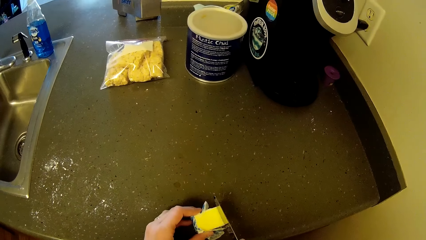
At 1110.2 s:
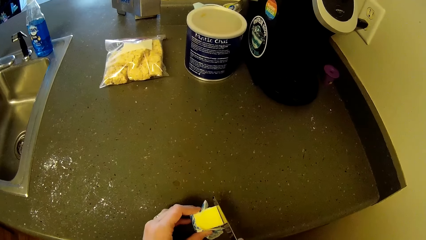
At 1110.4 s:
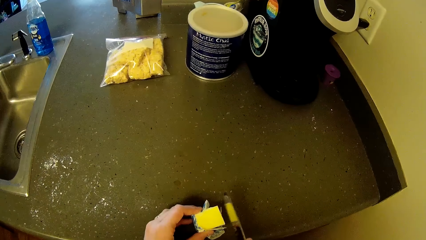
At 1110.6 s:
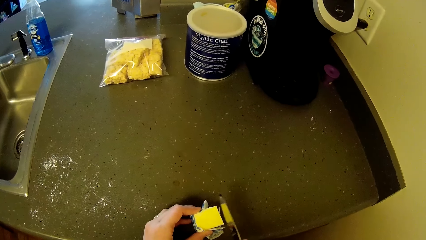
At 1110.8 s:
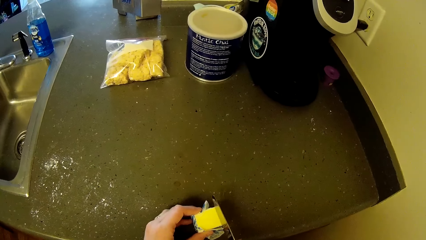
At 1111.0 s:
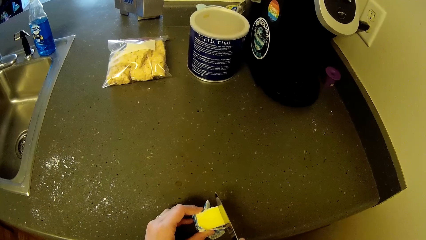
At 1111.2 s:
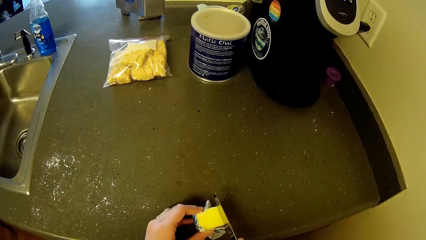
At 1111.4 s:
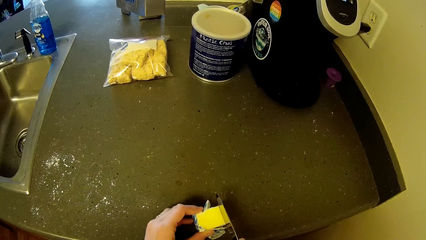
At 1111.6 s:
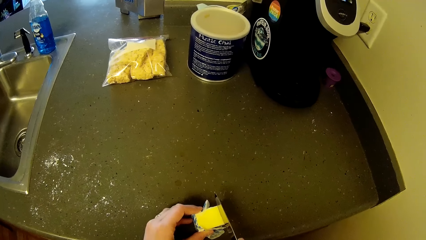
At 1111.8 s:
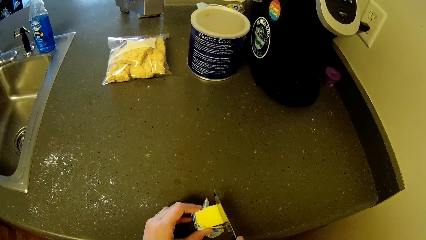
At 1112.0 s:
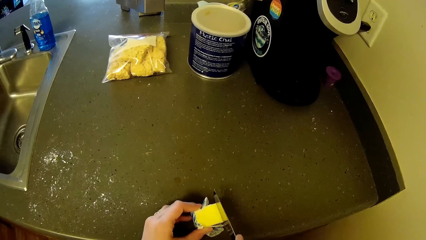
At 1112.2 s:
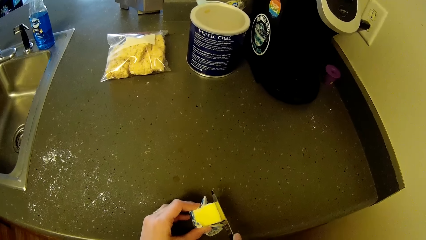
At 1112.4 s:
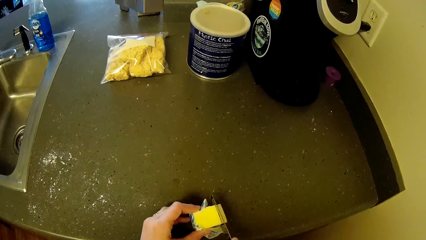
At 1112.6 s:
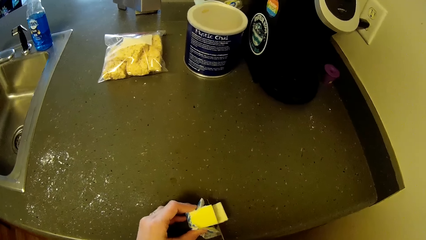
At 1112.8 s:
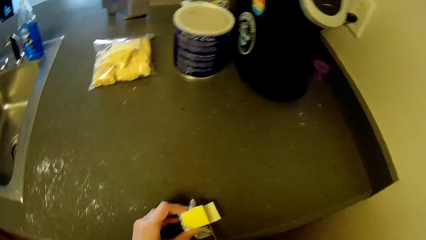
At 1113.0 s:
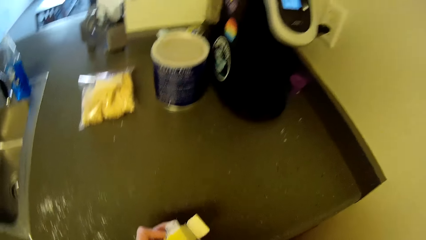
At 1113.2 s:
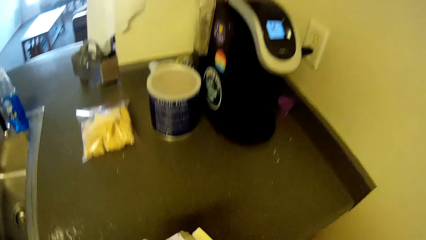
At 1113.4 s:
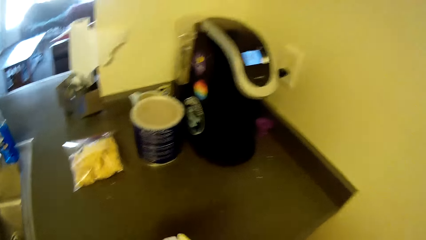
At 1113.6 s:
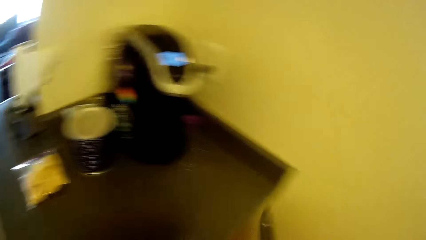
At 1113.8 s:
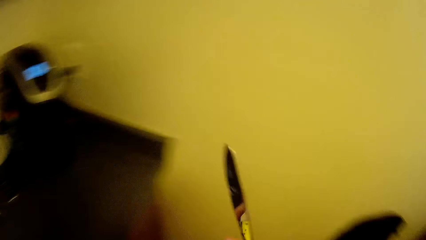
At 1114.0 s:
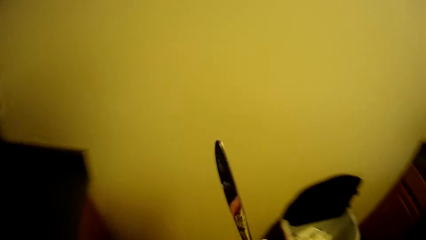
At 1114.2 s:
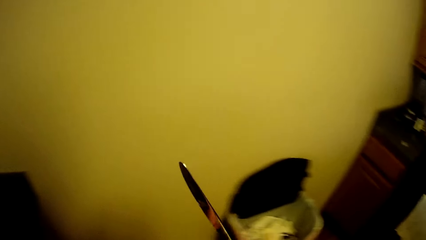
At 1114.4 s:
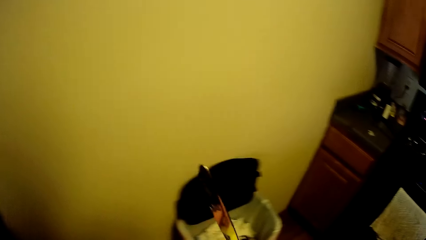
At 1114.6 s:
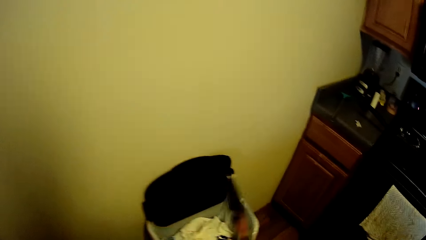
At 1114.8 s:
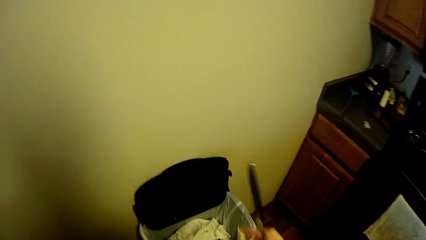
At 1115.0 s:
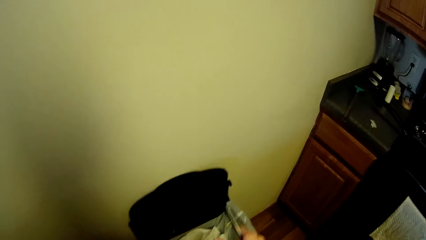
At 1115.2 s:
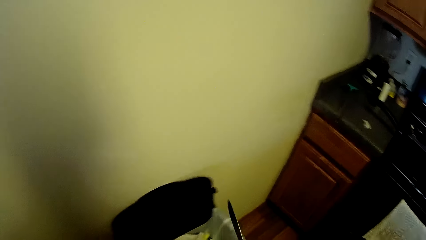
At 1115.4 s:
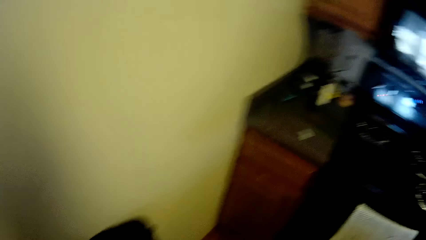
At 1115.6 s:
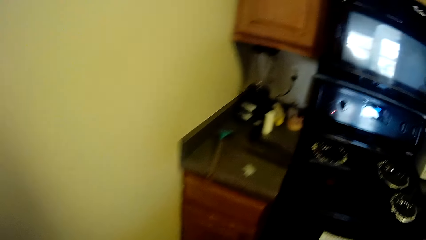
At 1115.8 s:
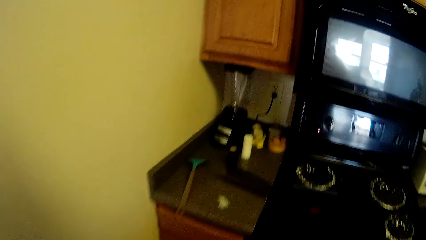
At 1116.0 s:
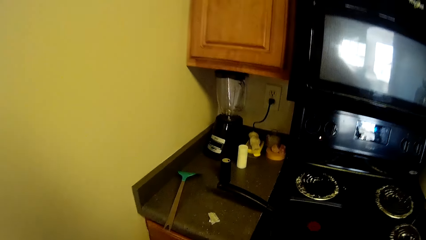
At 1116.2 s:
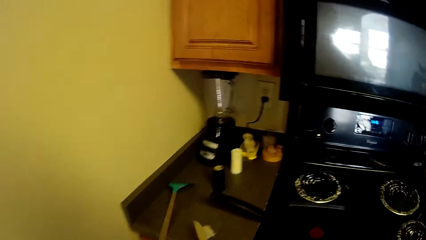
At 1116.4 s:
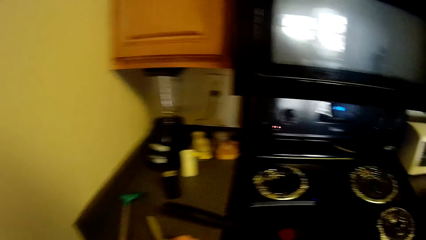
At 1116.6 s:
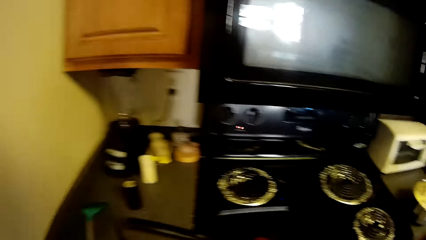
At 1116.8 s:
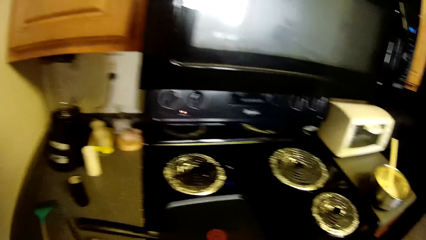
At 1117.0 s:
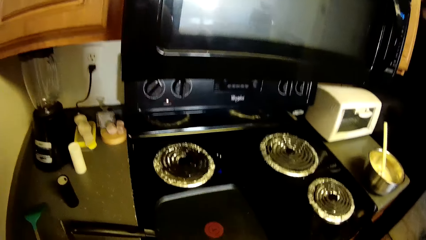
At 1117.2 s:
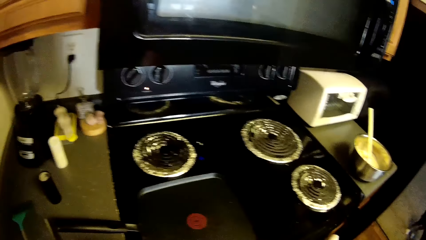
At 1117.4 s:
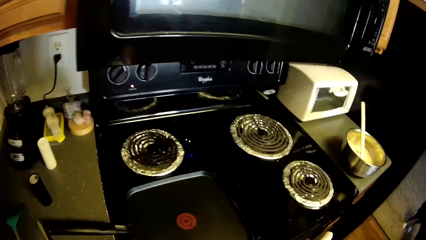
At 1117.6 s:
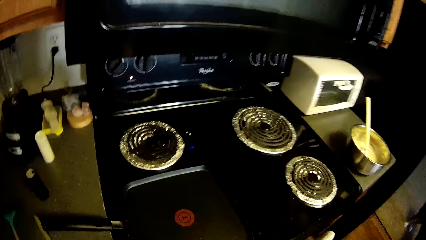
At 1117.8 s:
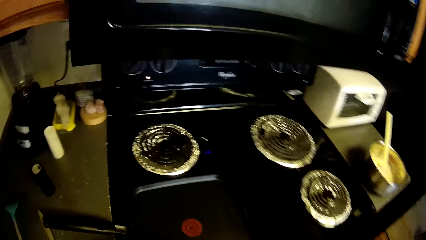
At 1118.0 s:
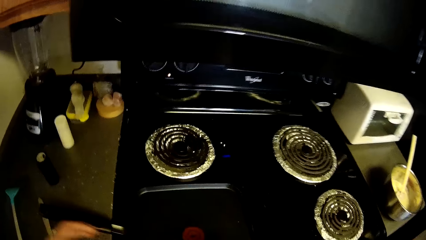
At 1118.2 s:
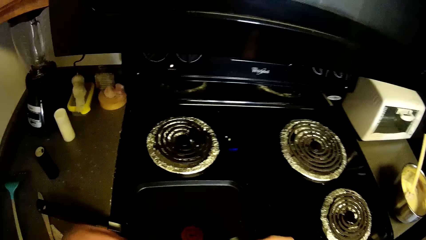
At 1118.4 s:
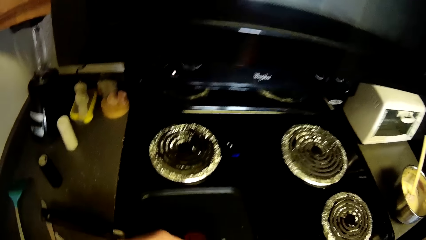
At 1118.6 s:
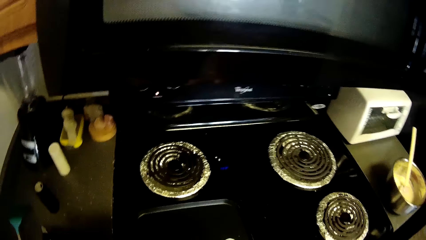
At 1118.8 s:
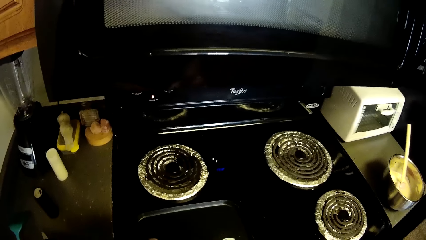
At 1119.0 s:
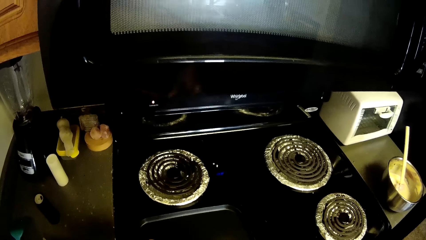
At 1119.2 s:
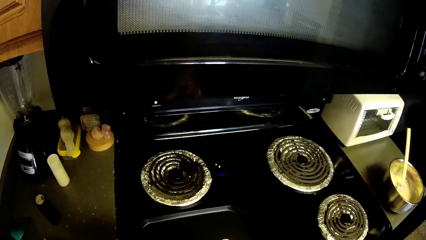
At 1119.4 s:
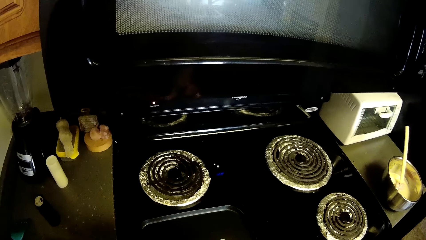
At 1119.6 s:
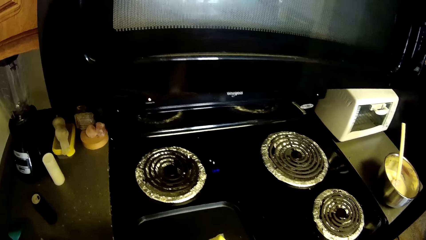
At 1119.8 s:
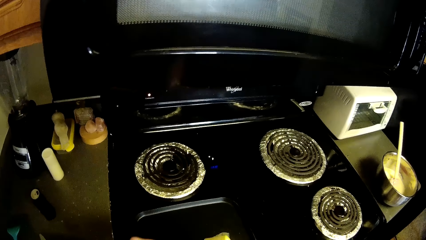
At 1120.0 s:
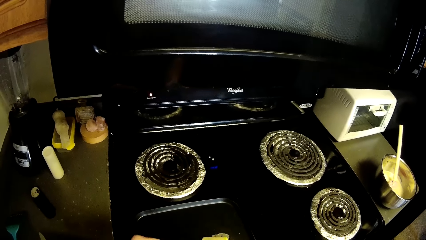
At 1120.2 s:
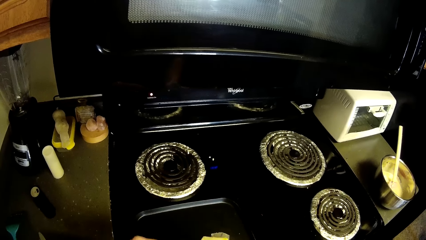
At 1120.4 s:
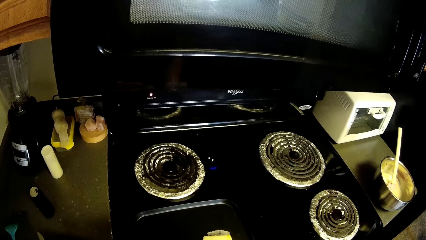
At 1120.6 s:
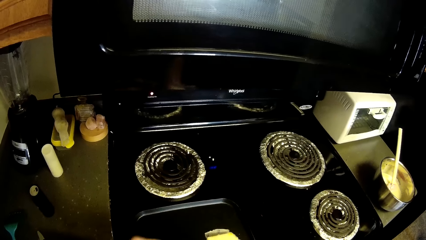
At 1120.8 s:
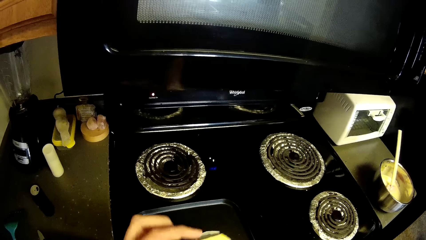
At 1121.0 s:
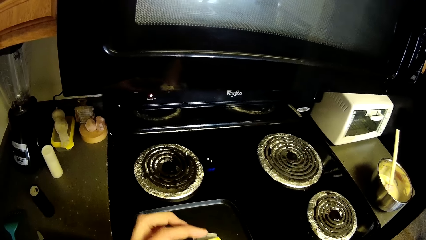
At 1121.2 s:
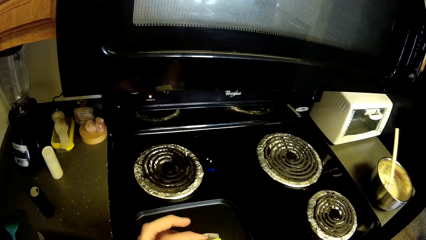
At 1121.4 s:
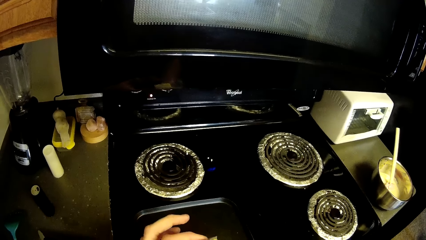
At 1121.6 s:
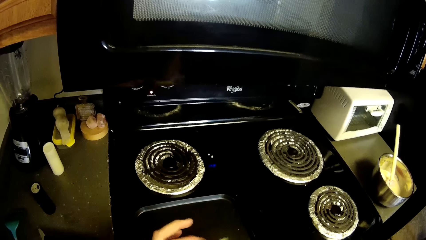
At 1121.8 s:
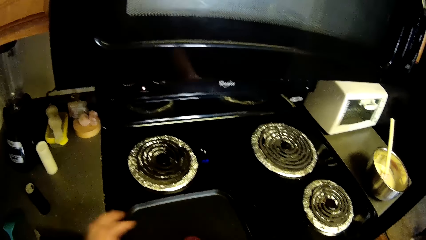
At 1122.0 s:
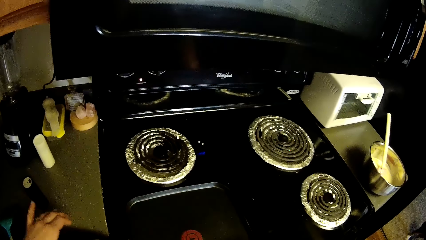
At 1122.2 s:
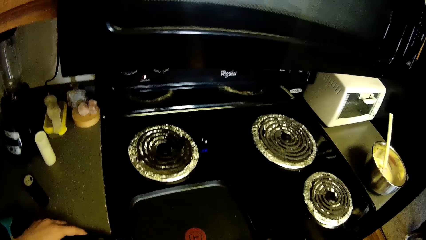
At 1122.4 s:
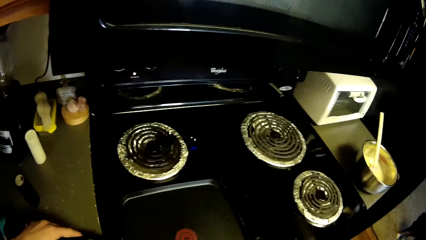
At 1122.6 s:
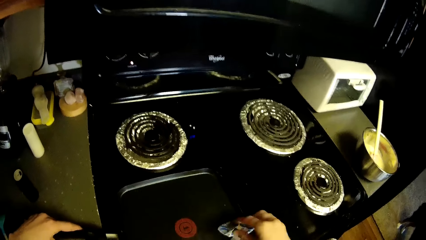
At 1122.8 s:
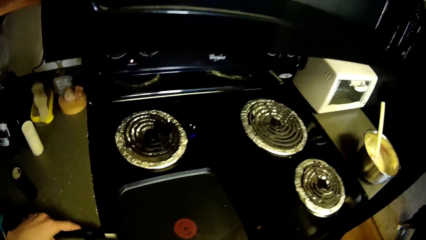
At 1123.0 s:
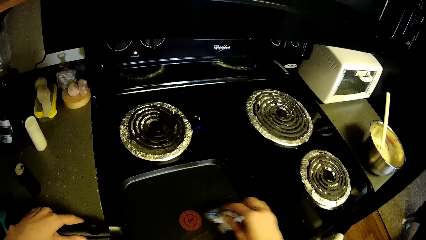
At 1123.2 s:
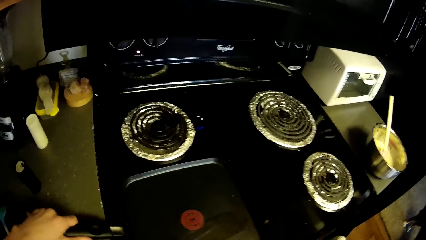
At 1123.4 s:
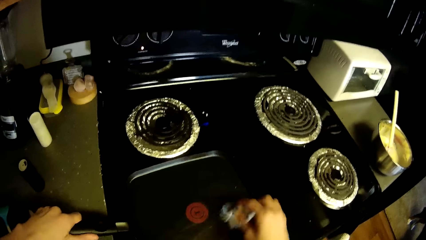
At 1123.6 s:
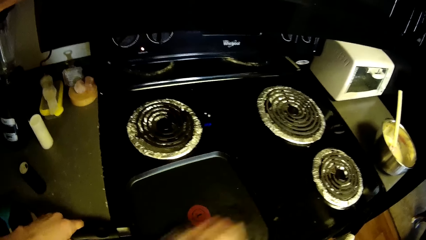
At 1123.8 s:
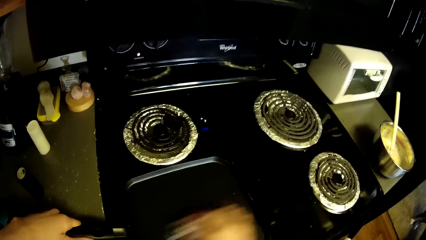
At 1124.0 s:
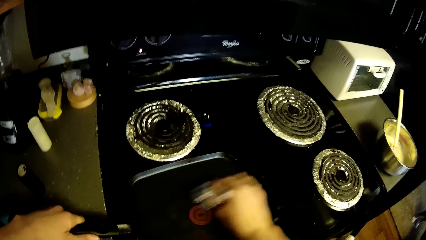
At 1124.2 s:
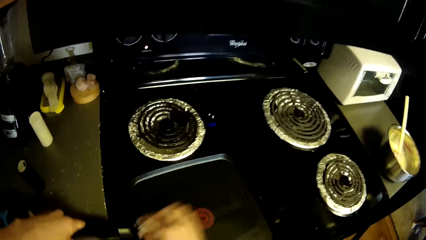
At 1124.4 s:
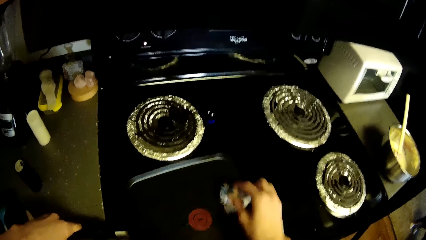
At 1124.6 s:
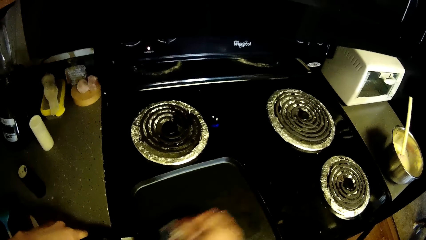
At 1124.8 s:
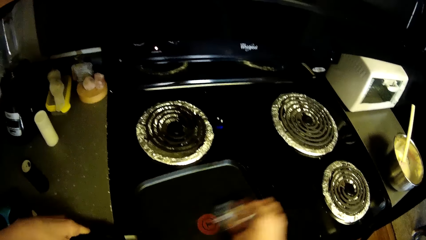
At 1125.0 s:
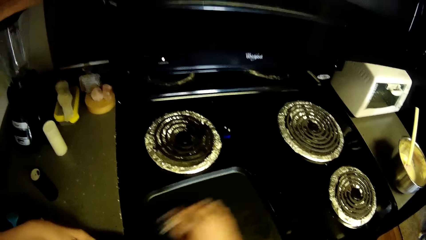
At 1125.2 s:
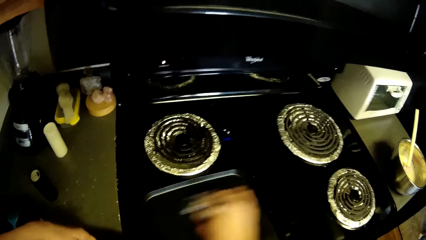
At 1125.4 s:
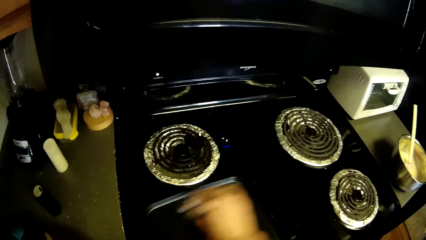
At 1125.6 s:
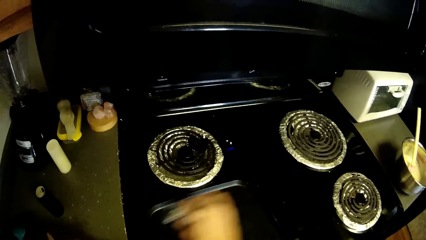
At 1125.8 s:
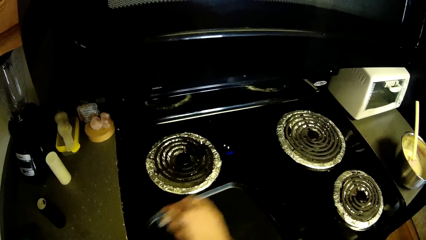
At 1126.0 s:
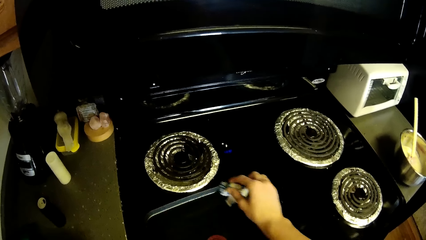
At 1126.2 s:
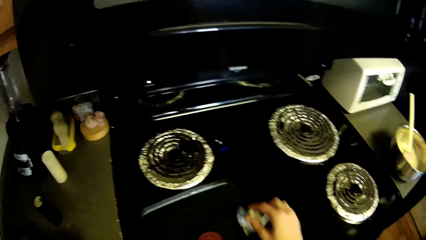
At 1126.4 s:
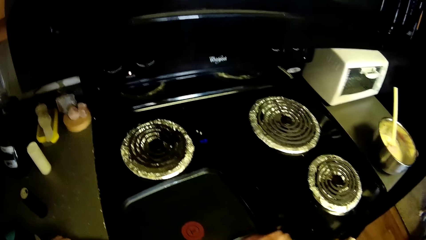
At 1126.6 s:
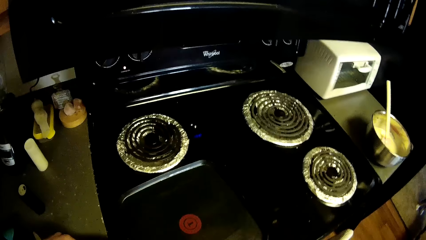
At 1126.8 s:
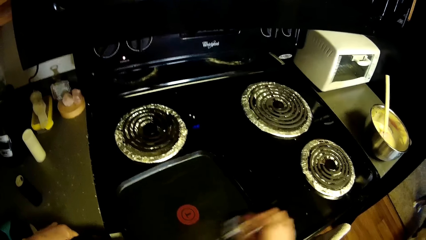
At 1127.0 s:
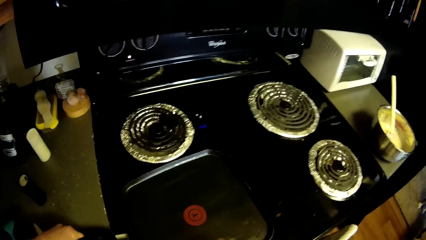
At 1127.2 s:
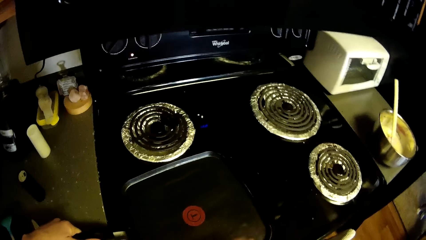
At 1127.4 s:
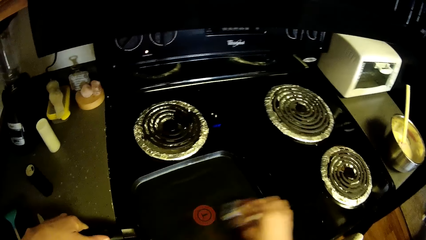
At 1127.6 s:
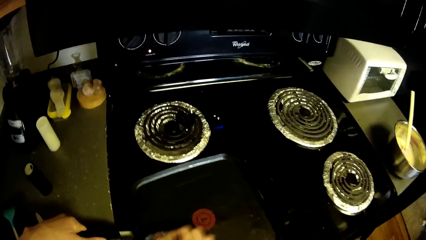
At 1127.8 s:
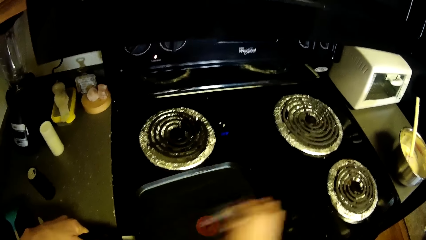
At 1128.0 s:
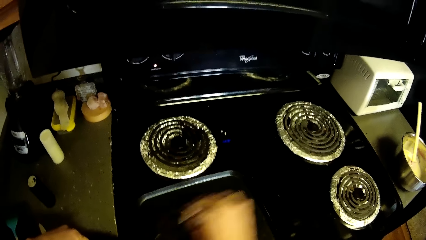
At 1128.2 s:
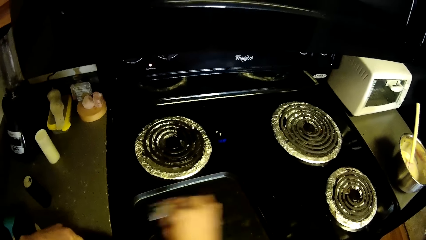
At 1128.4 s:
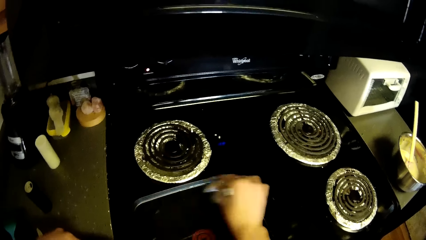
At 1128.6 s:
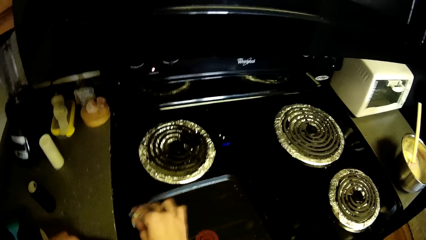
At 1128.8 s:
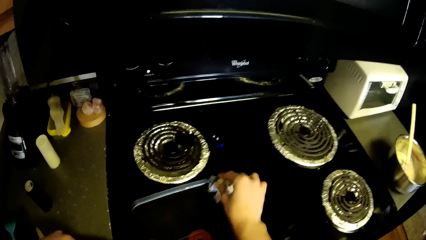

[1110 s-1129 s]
The camera wearer cuts cheese with the table knife. She walks around. She puts the butter in the dustbin. She moves close to the gas cooker. She puts the knife on the table. She holds the pan. She rubs the butter on the pan. She moves her left hand briefly. She holds the handle of a crepe pan on the gas cooker. She rubs cheese in the crepe pan.
